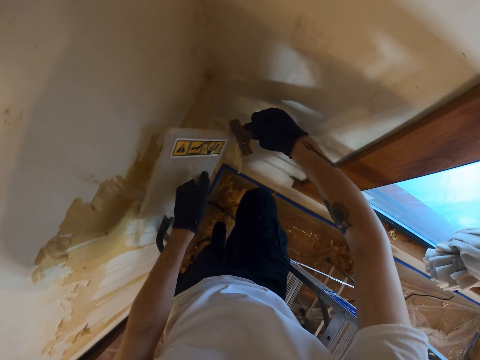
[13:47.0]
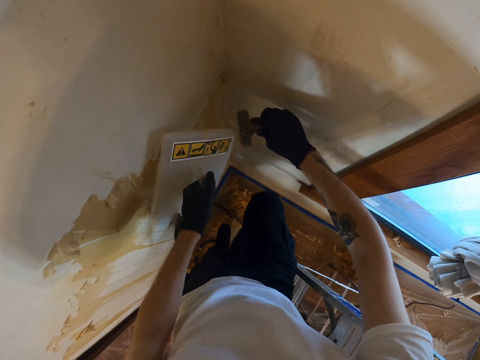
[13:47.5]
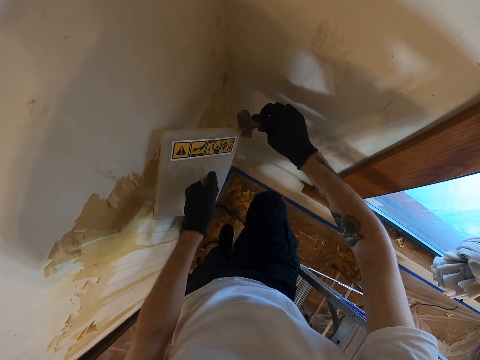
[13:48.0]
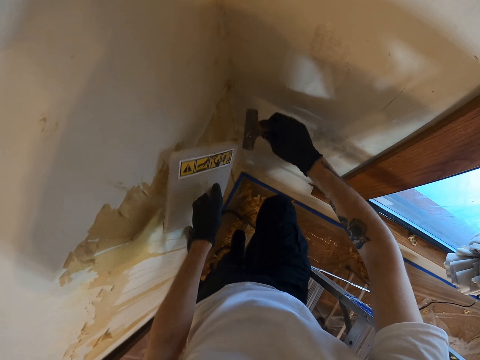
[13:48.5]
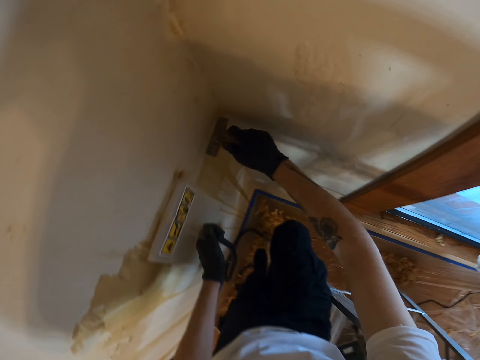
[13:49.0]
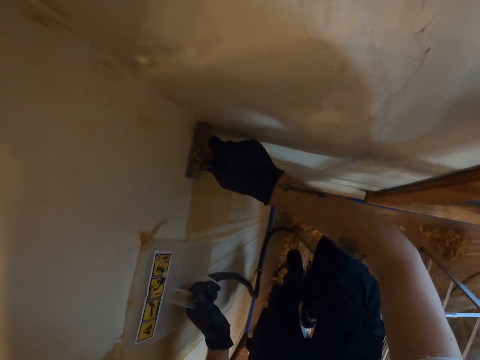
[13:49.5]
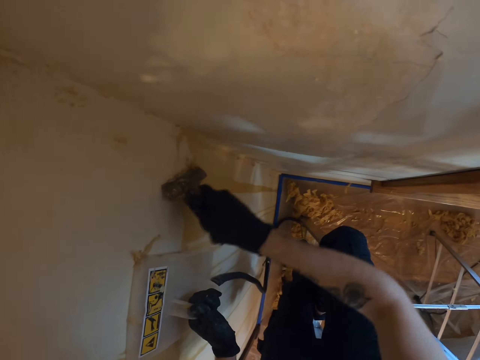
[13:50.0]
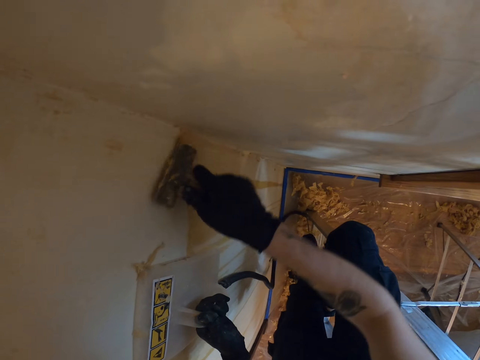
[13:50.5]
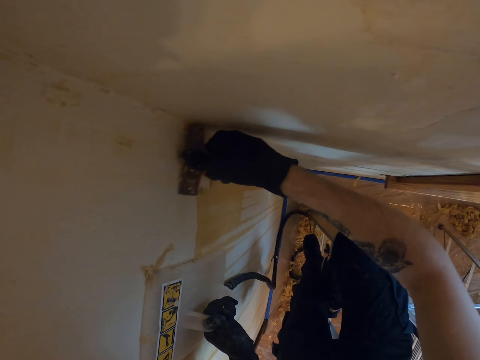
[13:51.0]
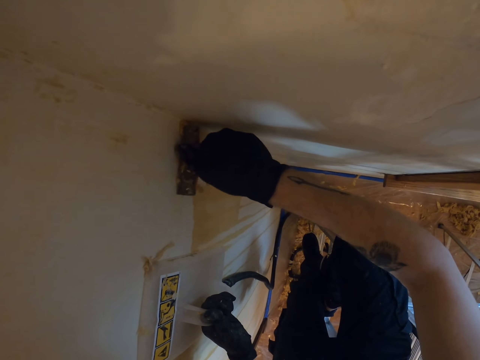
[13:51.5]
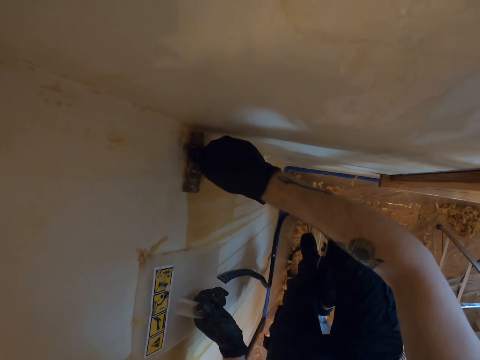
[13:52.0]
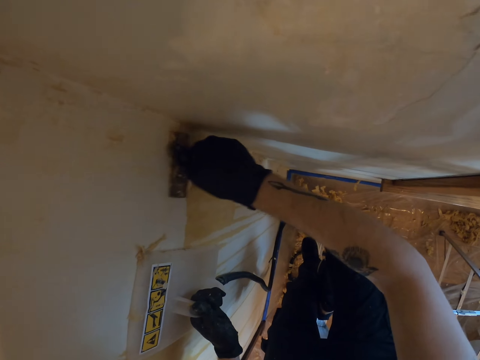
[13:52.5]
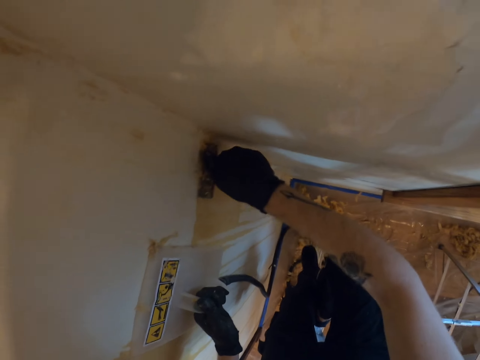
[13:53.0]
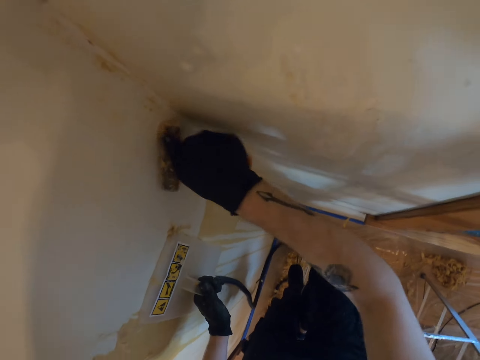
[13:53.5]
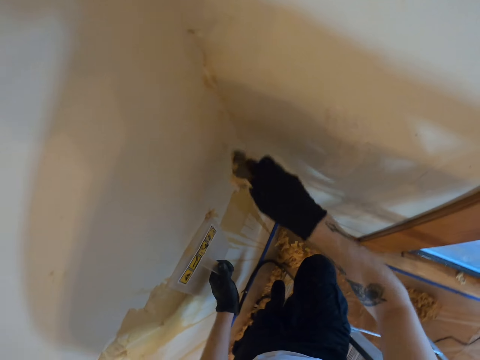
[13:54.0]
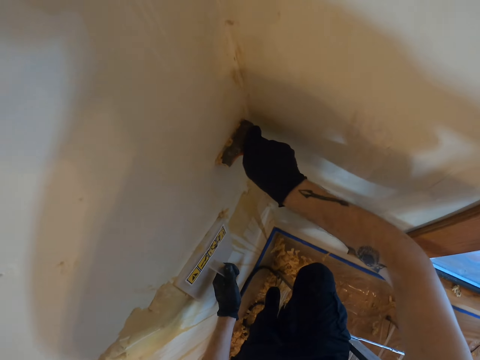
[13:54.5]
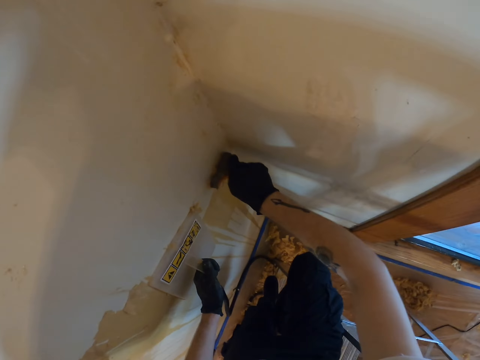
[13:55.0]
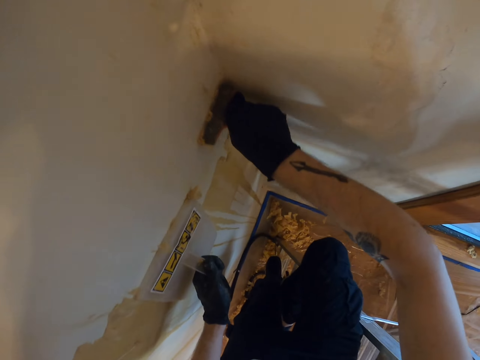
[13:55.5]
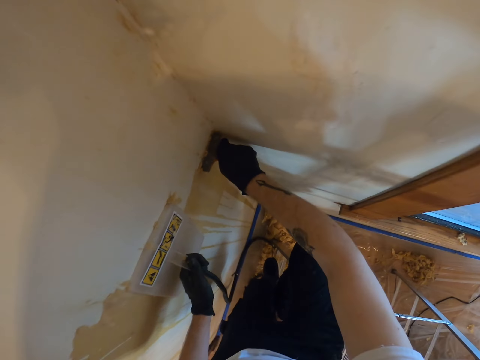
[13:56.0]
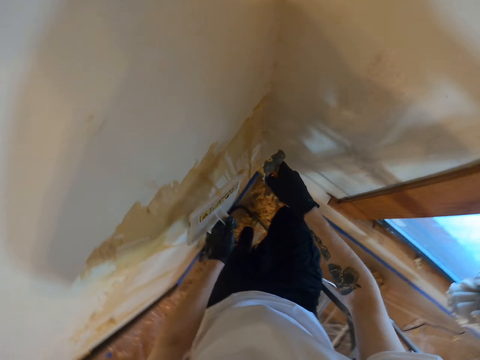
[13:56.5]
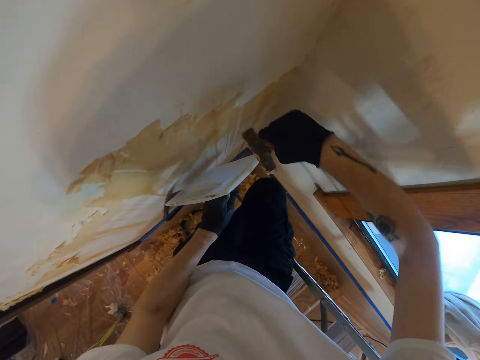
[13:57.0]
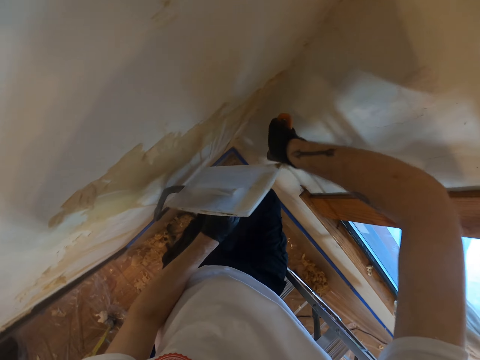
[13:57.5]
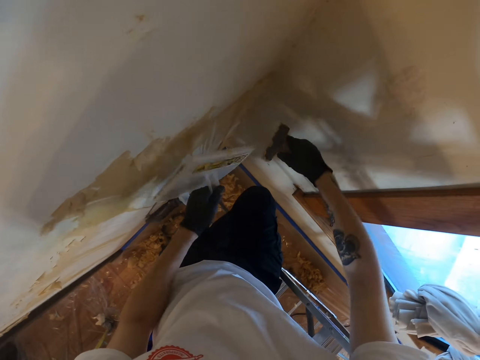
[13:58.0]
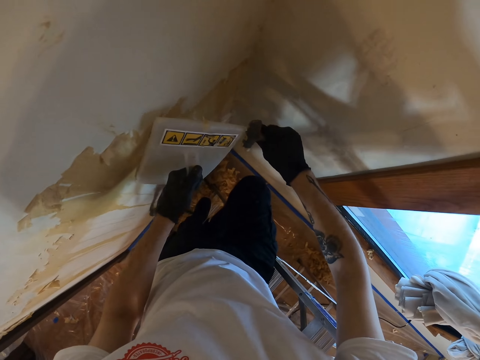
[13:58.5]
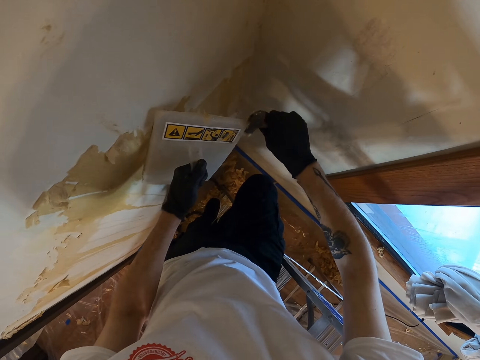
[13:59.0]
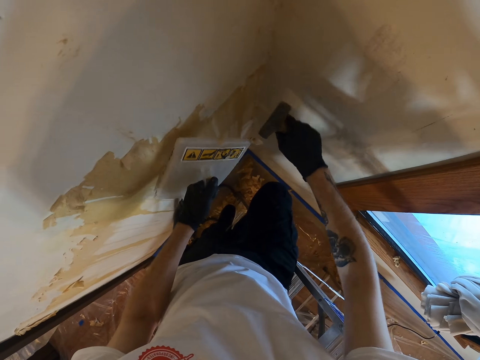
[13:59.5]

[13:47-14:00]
The camera wearer scrapes off paint from the wall. They remove wallpaper using the remover and steamer plate. They remove paint from the paint scraper. They scrub paste on the steamer plate.

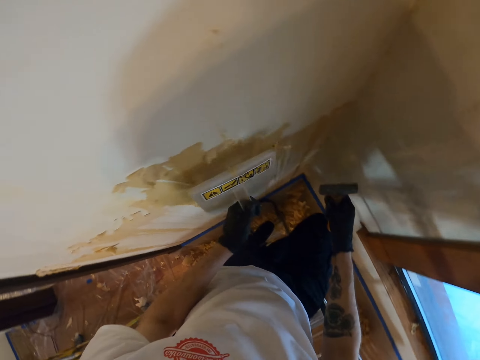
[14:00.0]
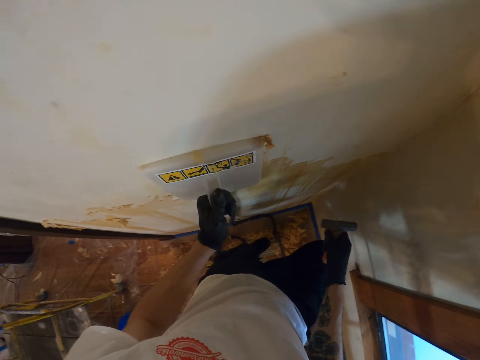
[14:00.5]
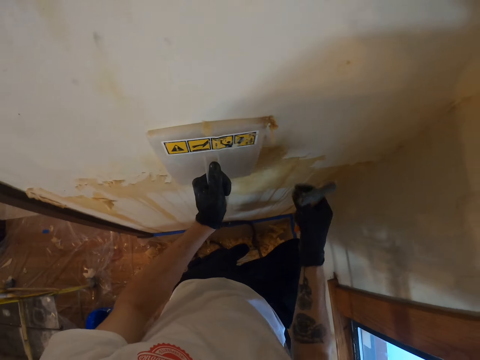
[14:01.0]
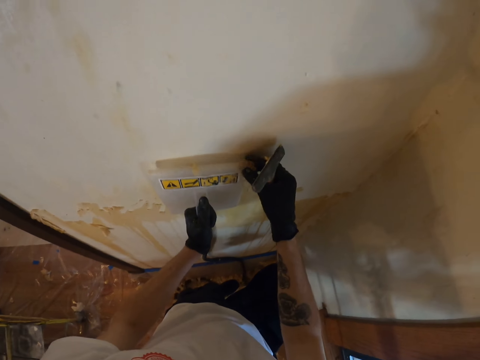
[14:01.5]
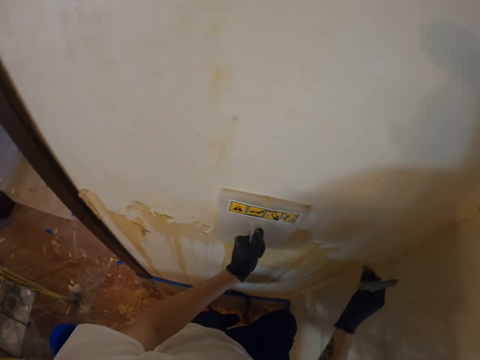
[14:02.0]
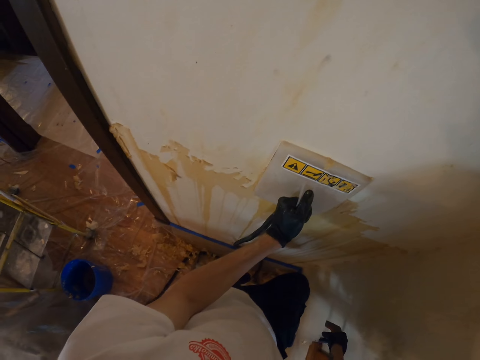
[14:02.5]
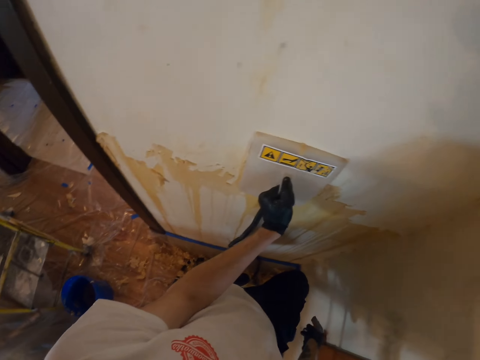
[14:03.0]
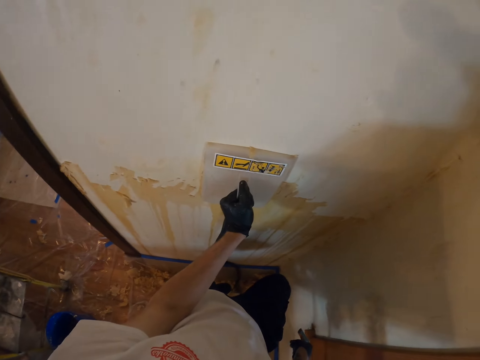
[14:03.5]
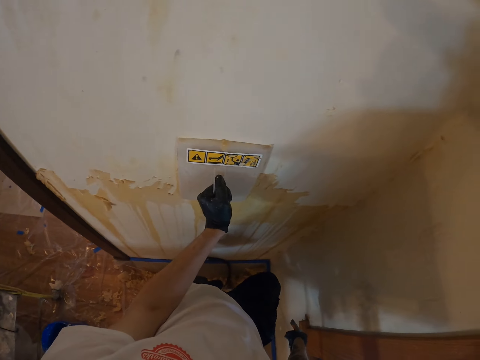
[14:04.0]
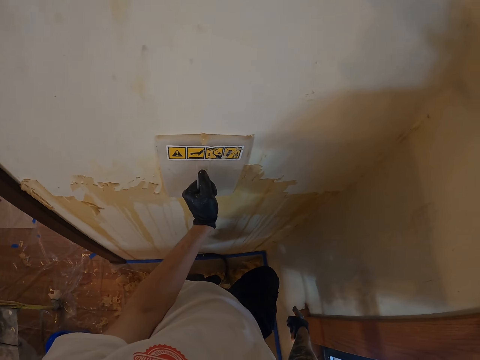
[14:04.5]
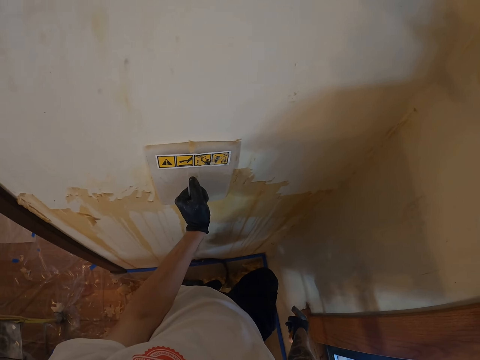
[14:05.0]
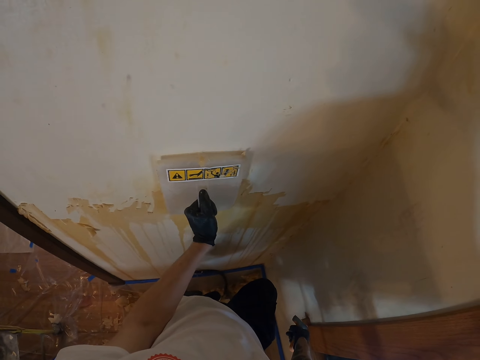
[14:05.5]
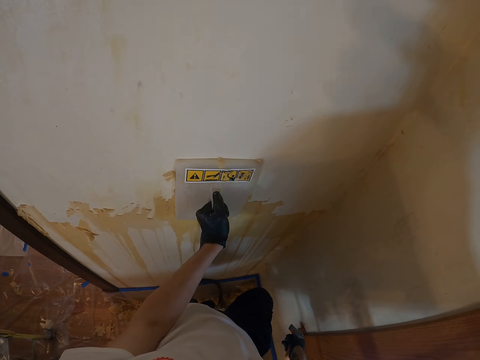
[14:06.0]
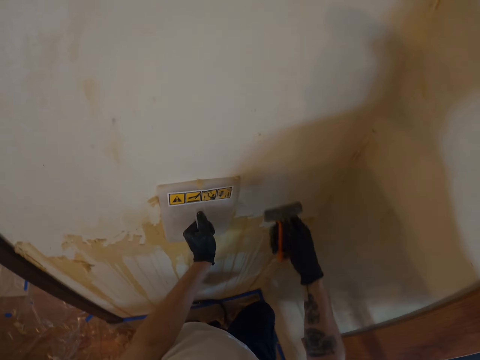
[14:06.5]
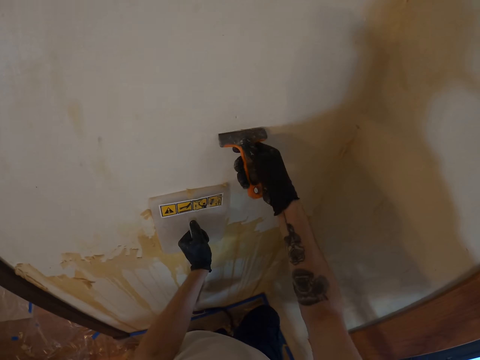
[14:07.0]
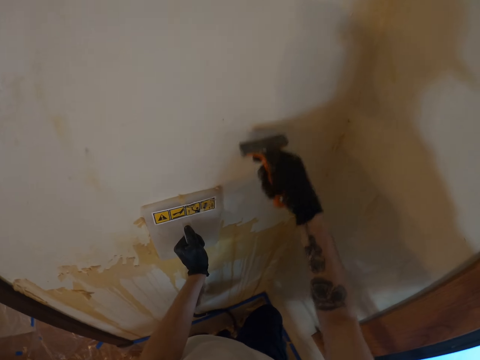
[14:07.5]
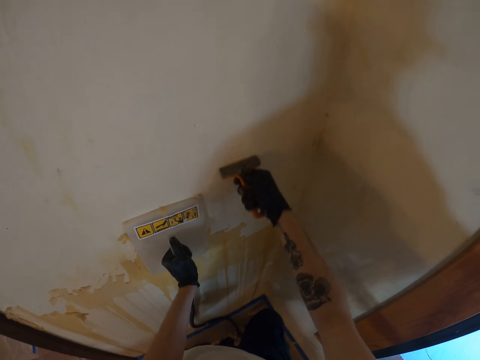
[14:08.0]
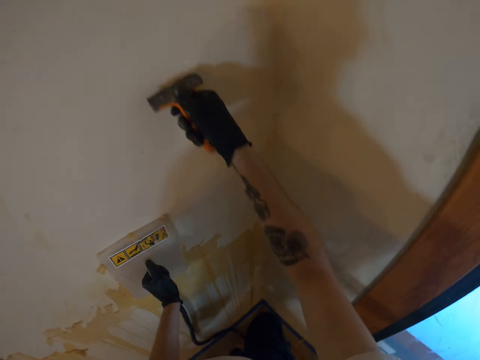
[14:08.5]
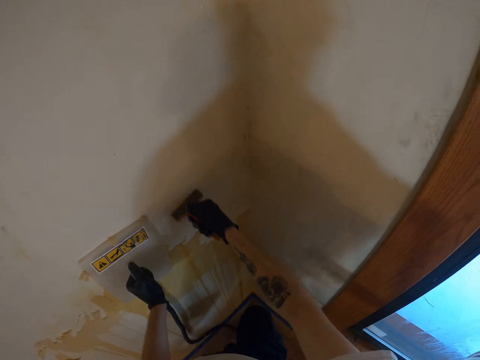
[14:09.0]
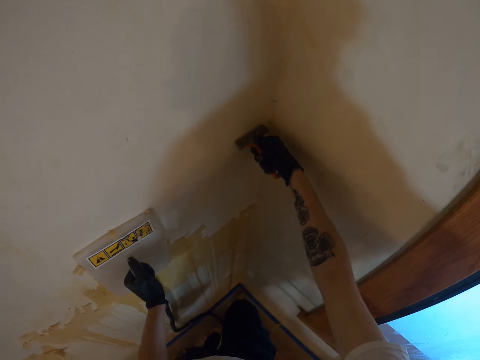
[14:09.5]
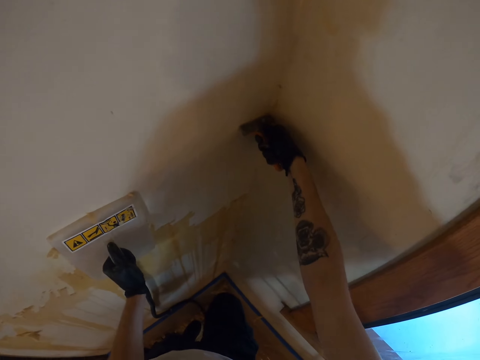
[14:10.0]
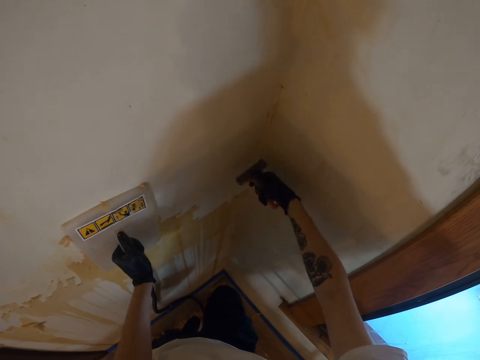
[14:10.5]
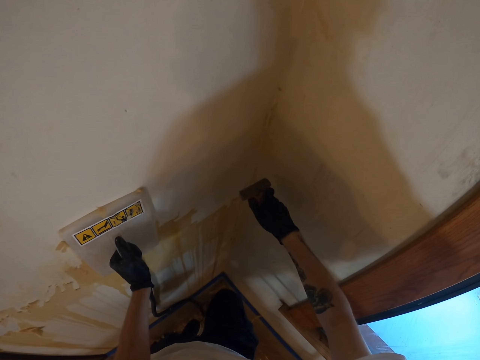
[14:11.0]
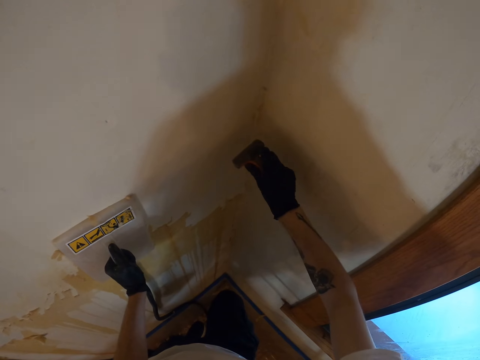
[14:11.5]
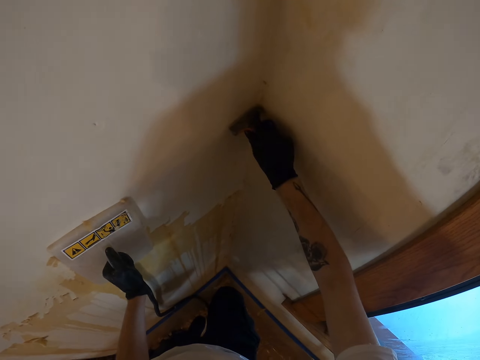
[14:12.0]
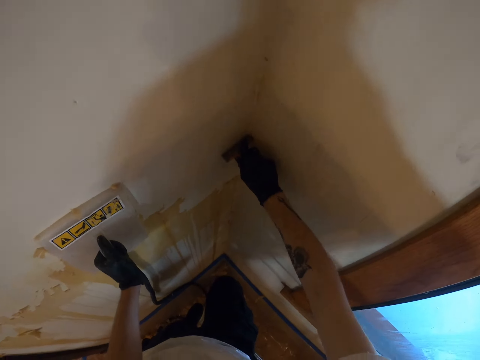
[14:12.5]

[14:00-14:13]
The camera wearer aligns the steamer plate on the wall. They hold something against the wall. They scrape off paint from the wall. They remove wallpaper using the remover and wall steamer.
